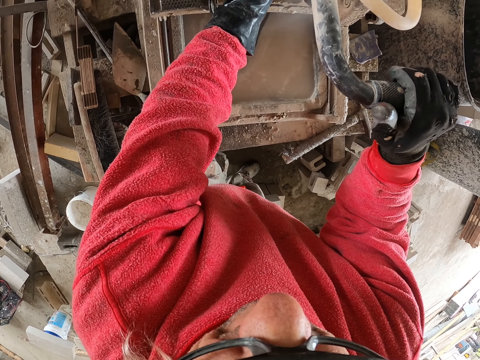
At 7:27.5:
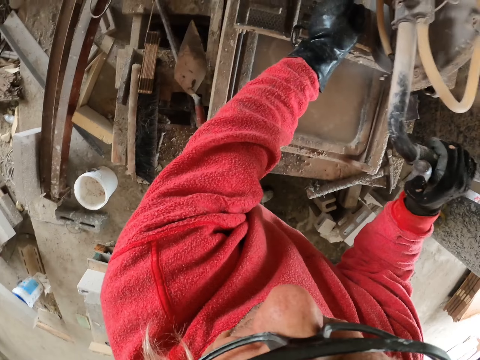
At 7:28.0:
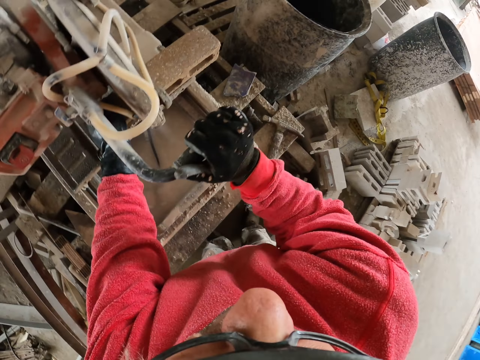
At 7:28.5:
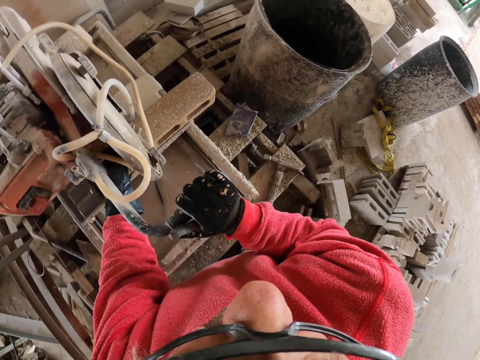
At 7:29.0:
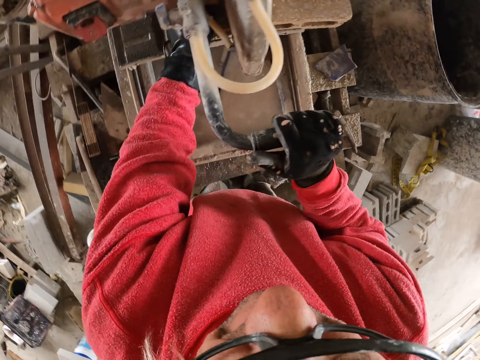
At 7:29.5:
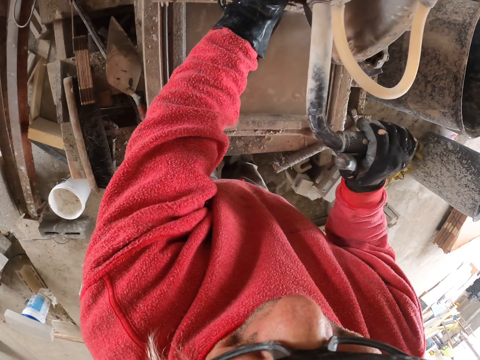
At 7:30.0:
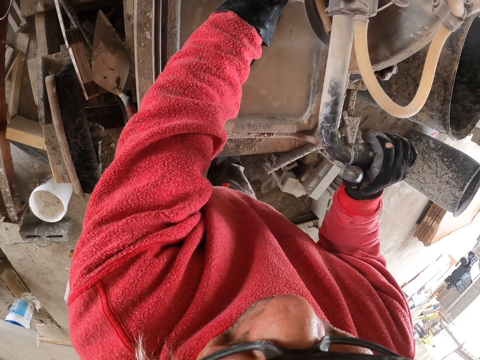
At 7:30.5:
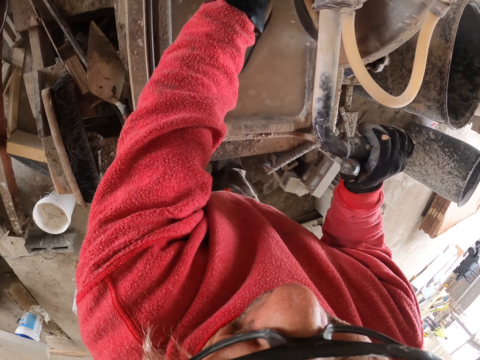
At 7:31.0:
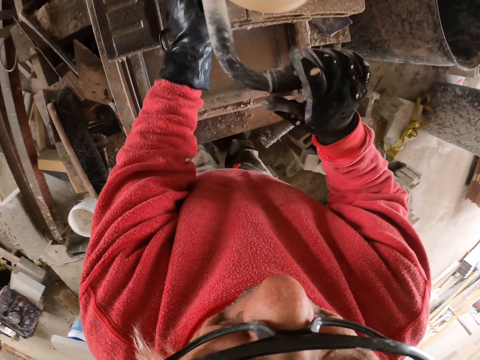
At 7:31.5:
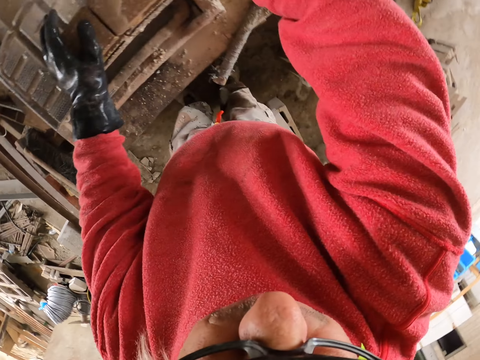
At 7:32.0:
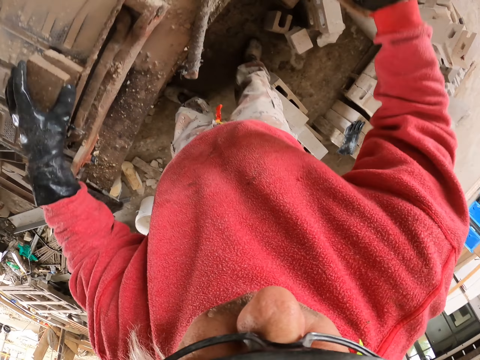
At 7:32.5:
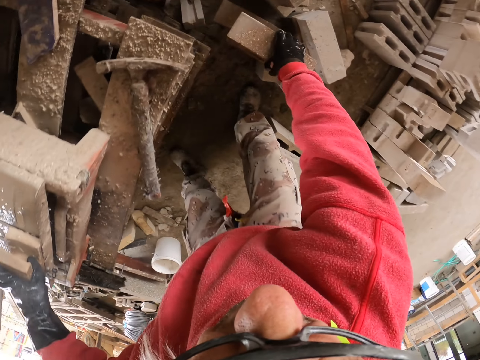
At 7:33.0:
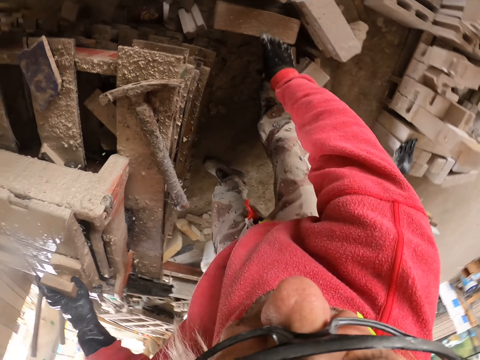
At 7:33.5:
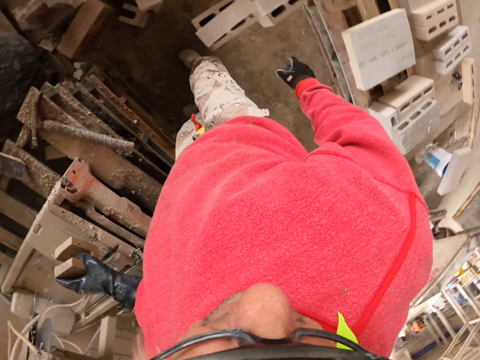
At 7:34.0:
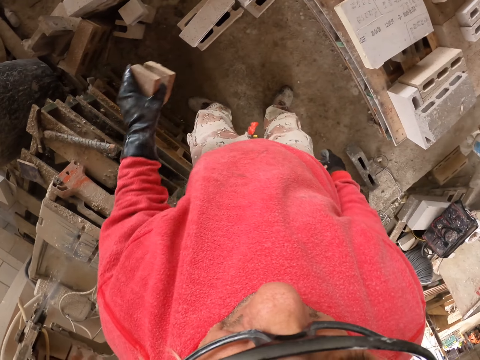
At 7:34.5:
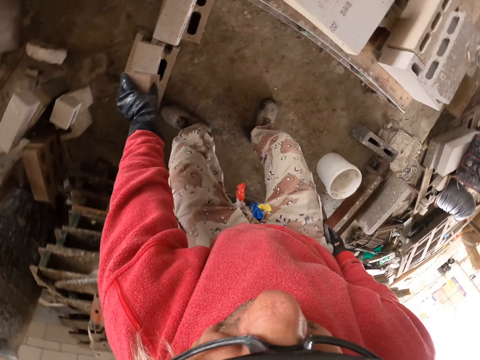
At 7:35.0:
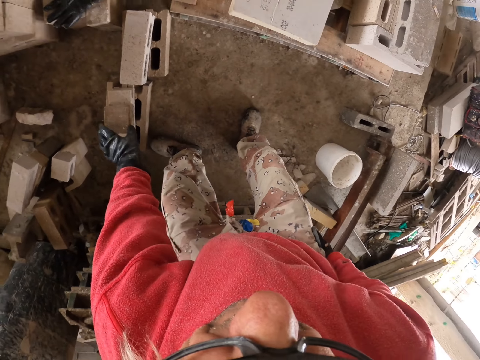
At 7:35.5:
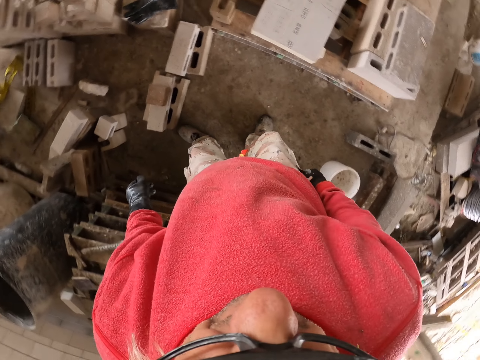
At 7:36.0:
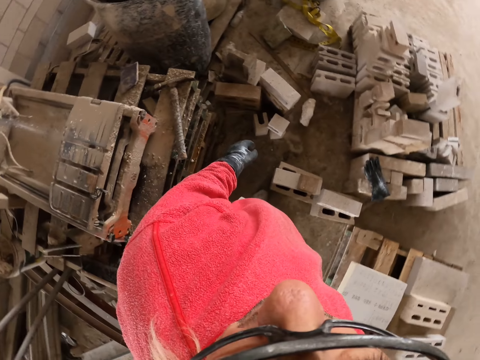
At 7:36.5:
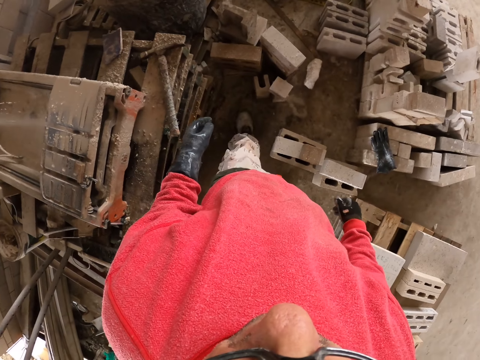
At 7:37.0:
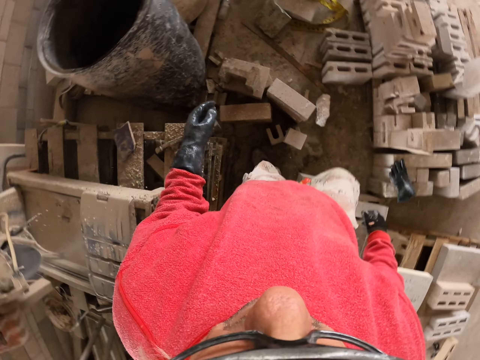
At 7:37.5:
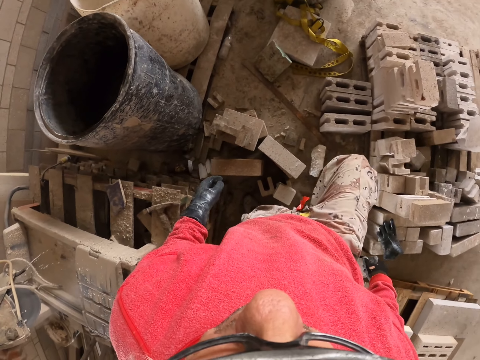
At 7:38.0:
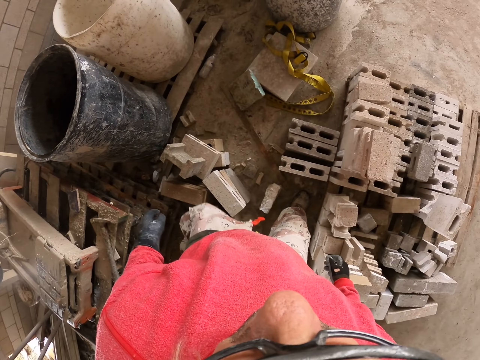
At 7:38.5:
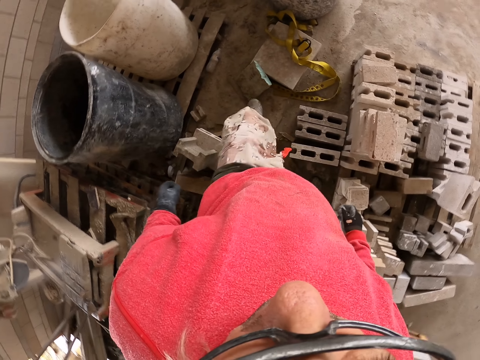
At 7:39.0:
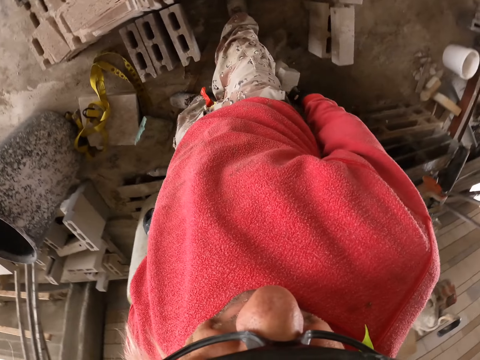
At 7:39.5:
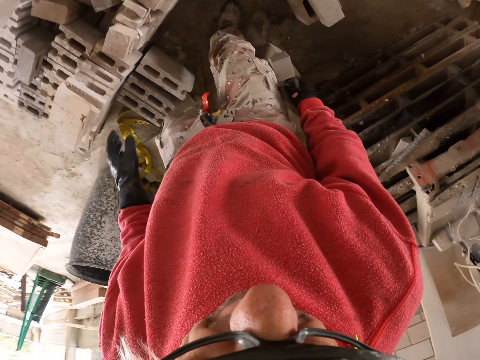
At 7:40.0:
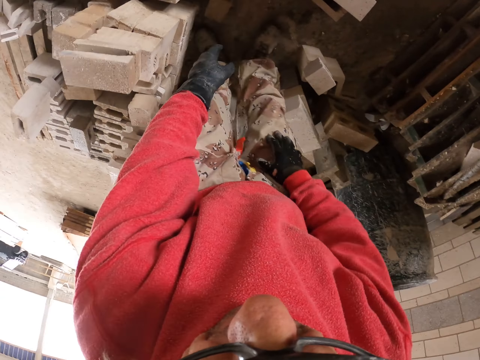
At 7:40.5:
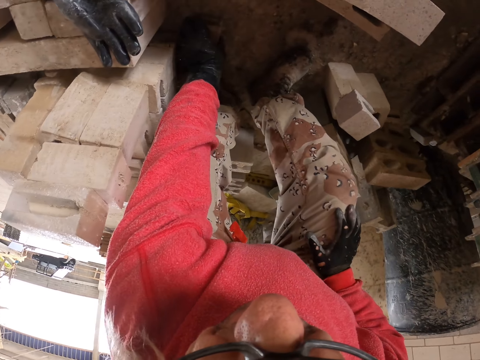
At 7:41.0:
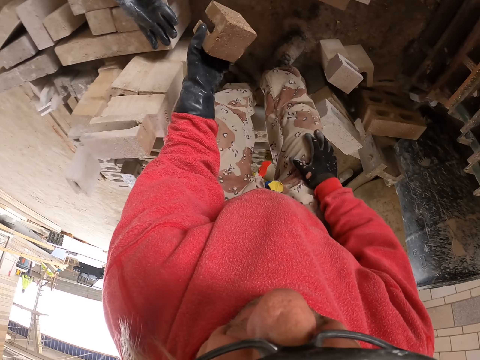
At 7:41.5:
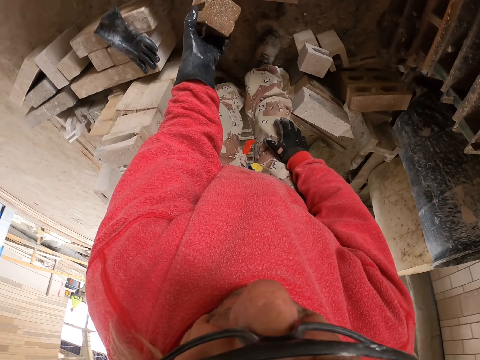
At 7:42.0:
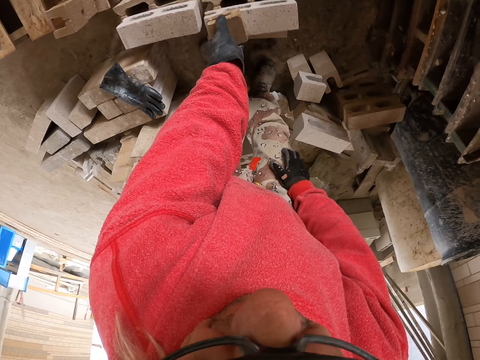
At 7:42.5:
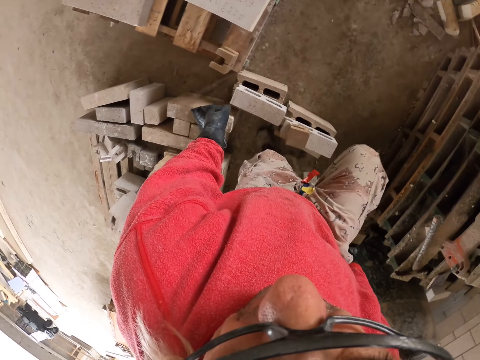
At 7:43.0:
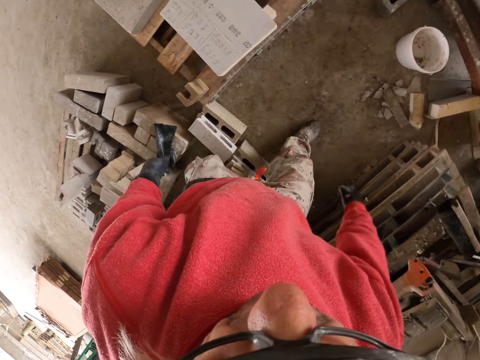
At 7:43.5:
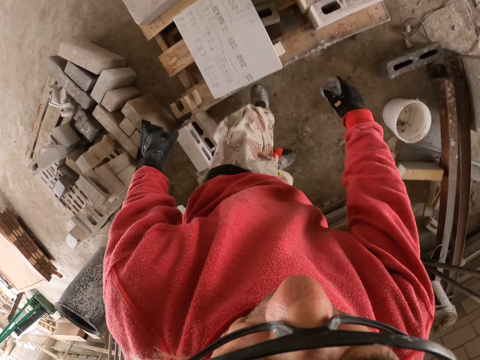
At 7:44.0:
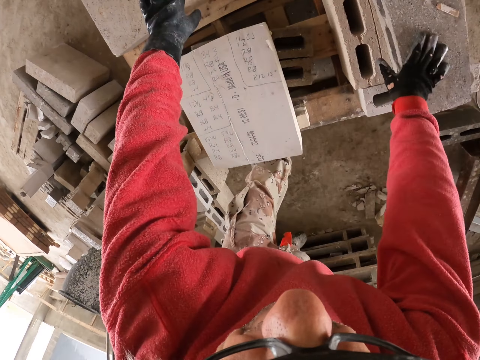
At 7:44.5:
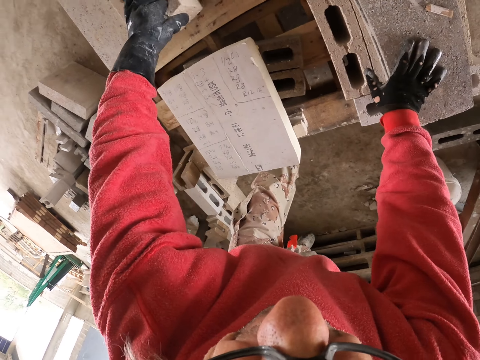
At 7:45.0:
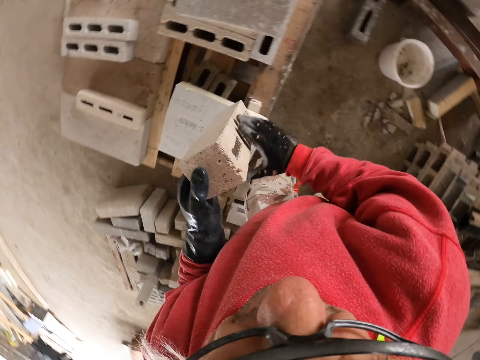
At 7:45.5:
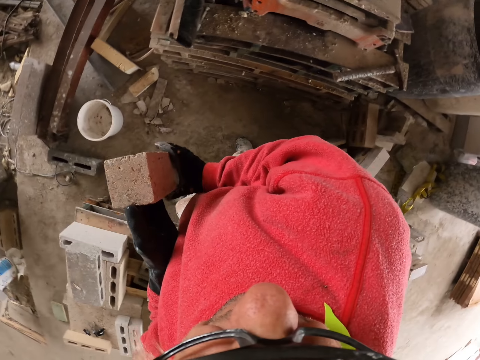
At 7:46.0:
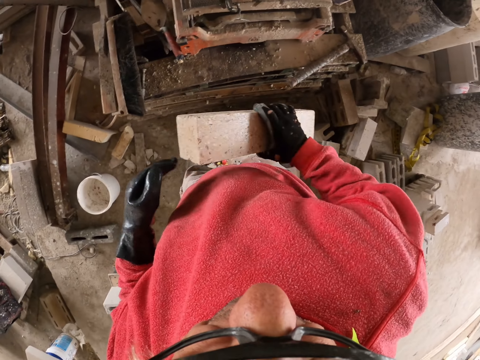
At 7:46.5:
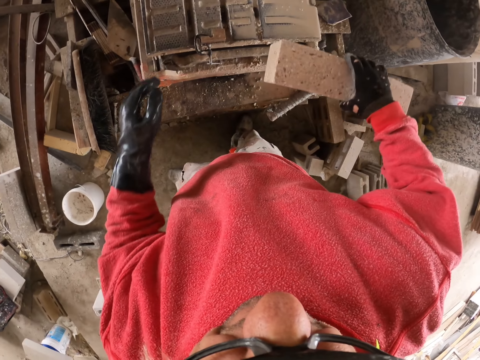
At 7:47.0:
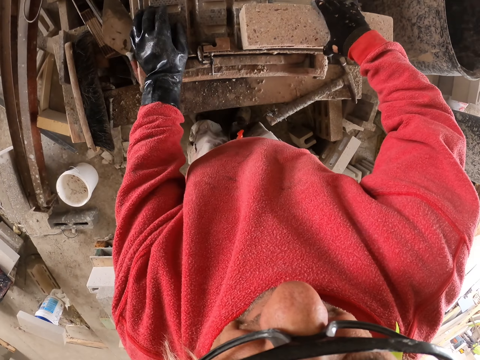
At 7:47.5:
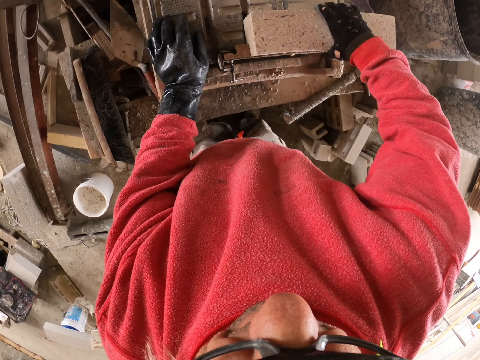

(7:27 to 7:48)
The camera wearer puts a concrete brick down on the floor. They pick up a piece of something, put down something, and hold a piece of concrete brick. They walk in the workshop. They look down. They pick up a piece of concrete brick from the floor. They move around in the workshop. They pick up the concrete brick and place the concrete brick on the brick cutter.

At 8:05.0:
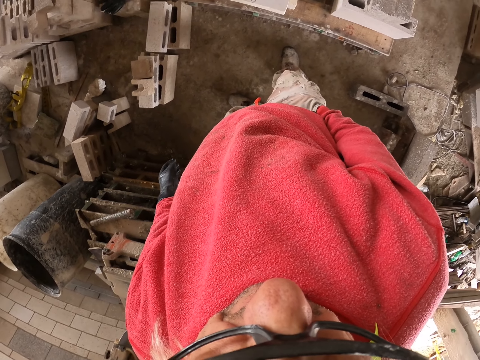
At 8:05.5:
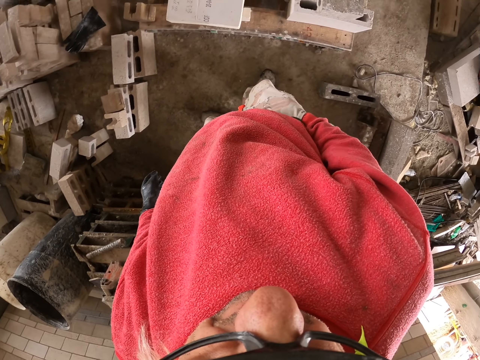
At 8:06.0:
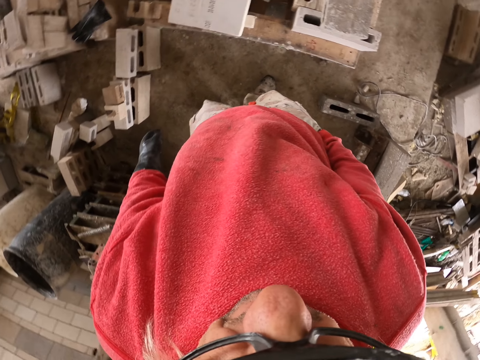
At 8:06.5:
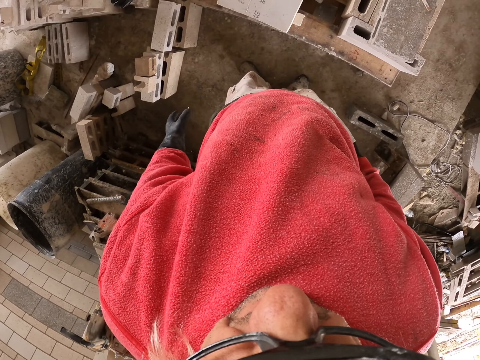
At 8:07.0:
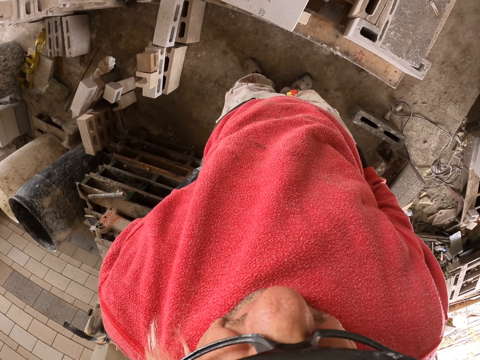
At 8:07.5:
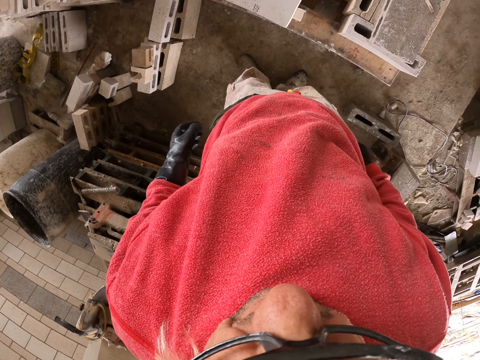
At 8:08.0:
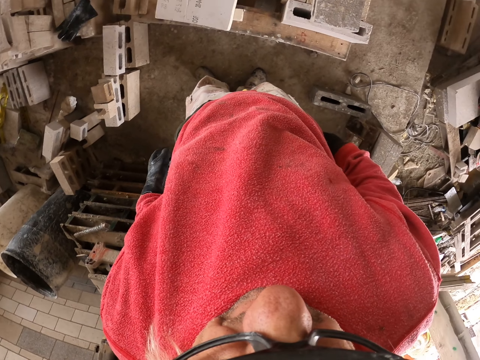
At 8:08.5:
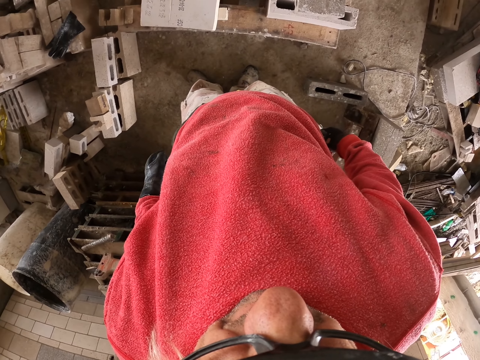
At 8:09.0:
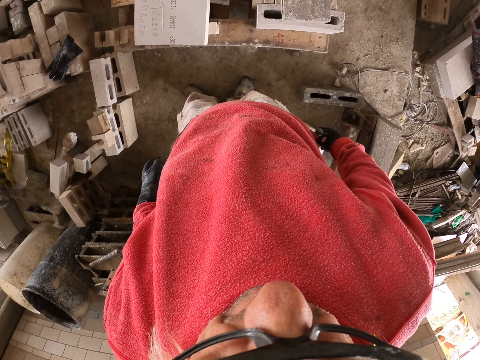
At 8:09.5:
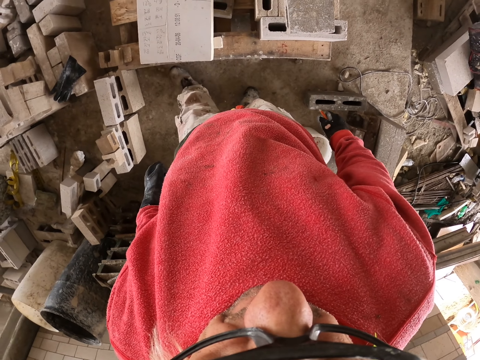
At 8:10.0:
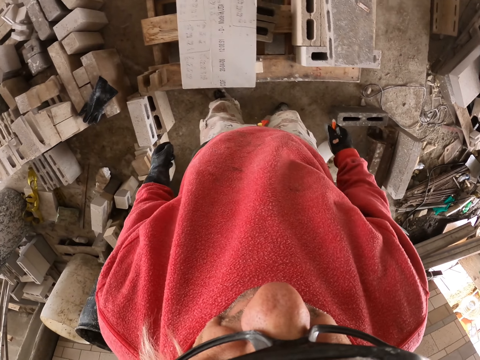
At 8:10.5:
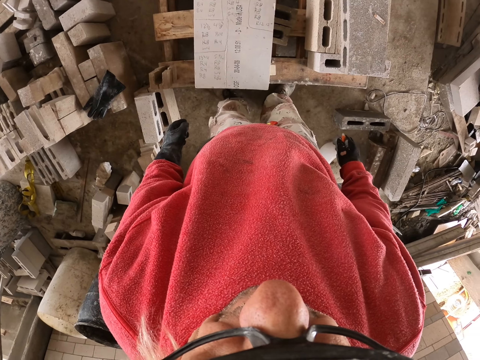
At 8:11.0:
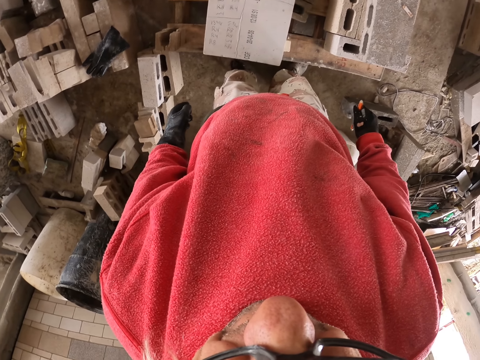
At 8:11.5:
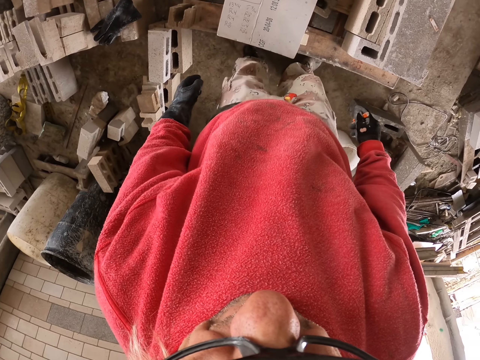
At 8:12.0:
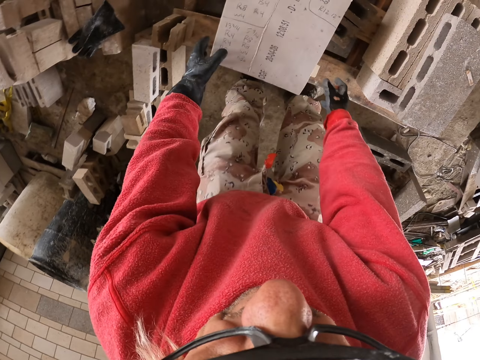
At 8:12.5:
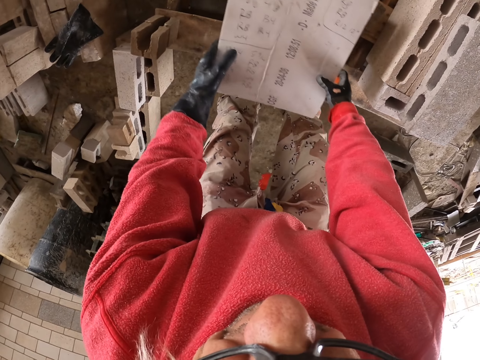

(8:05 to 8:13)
The camera wearer puts a hand in the pocket. They hold a pen. They lift something.
